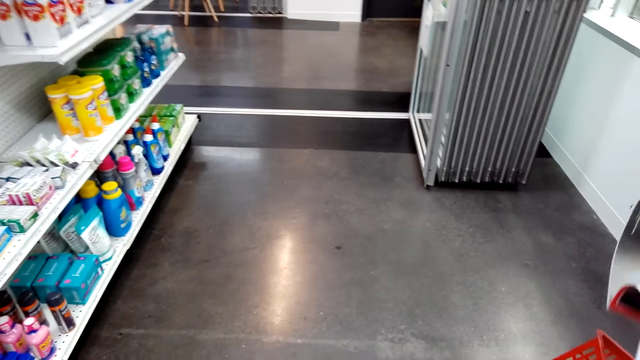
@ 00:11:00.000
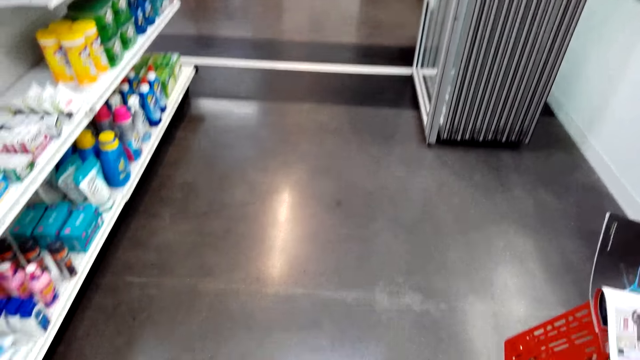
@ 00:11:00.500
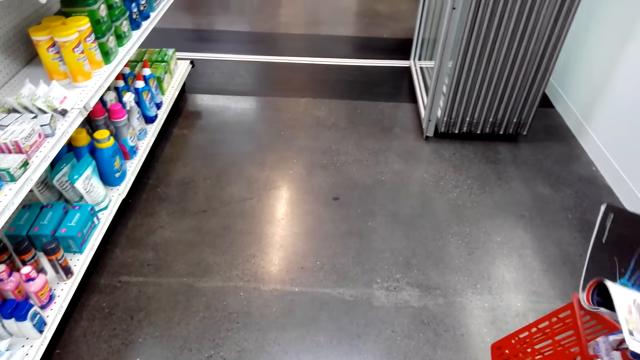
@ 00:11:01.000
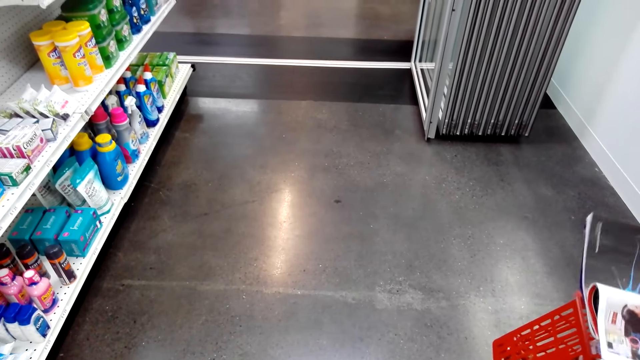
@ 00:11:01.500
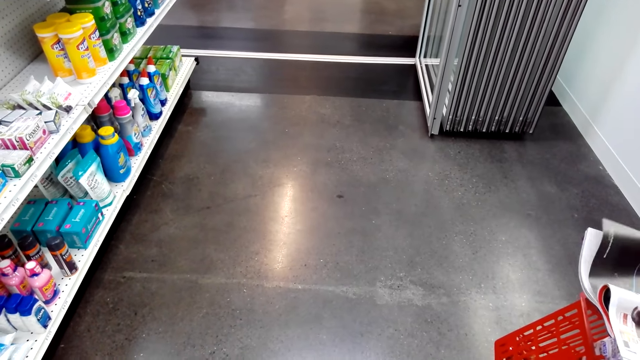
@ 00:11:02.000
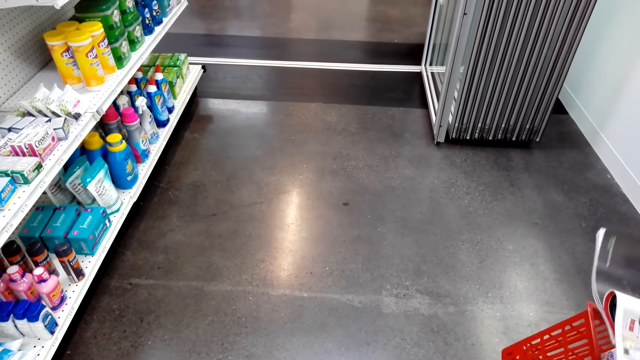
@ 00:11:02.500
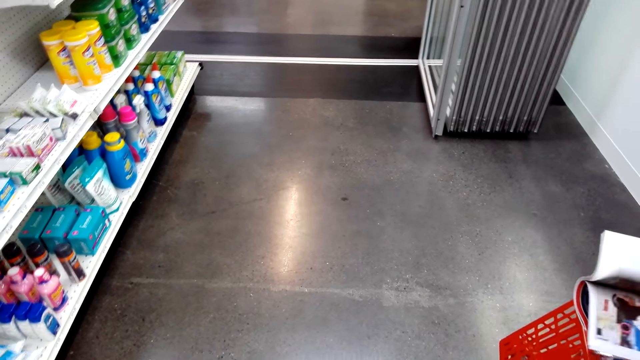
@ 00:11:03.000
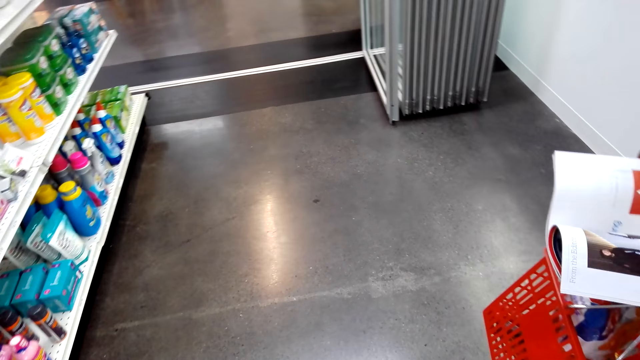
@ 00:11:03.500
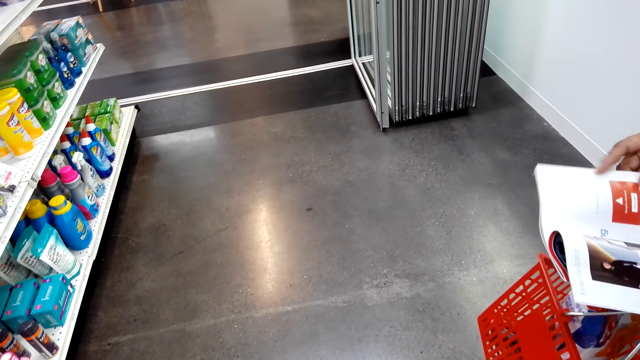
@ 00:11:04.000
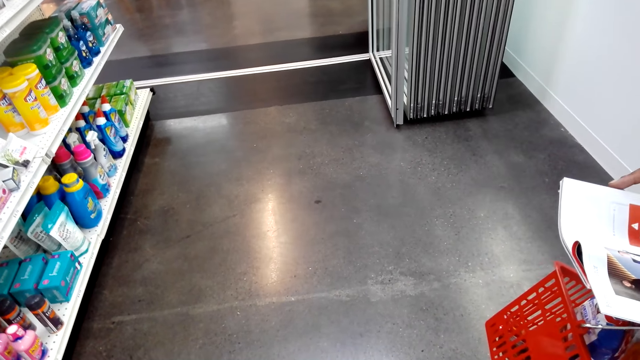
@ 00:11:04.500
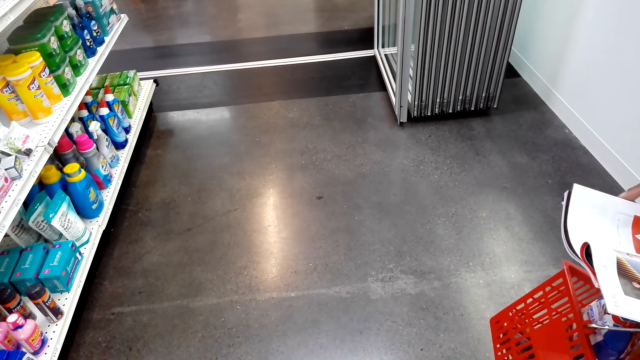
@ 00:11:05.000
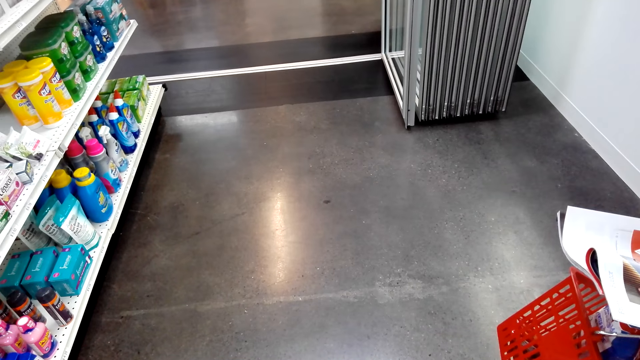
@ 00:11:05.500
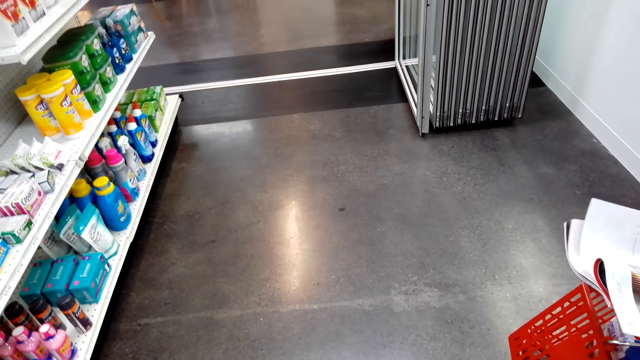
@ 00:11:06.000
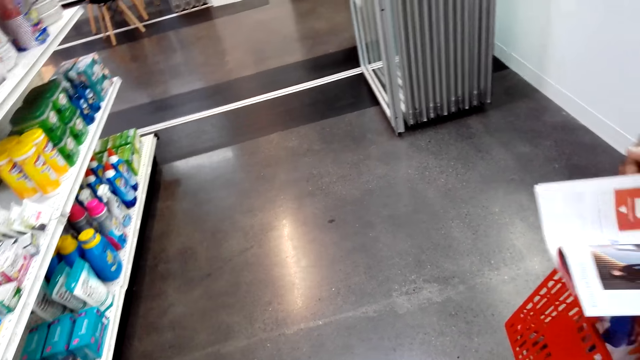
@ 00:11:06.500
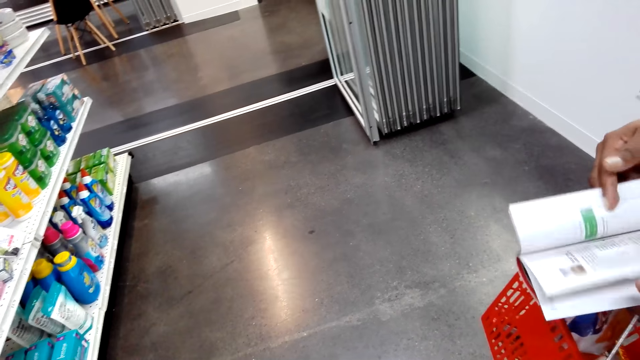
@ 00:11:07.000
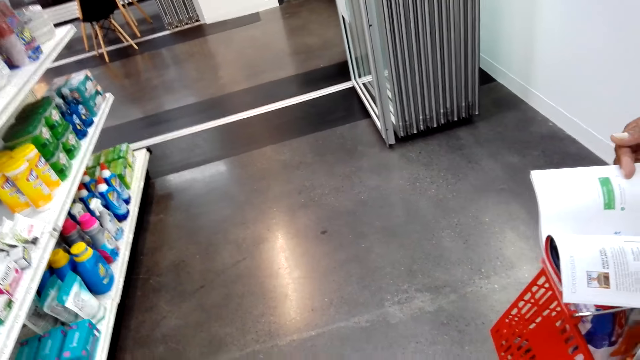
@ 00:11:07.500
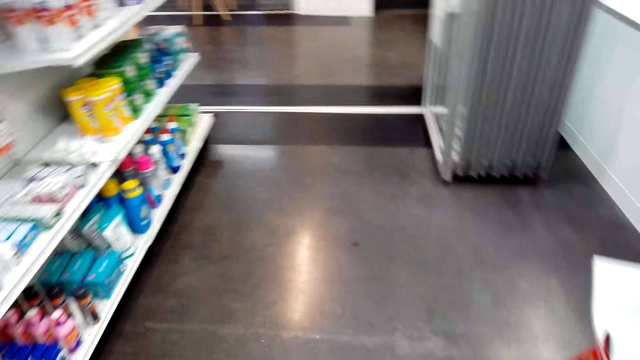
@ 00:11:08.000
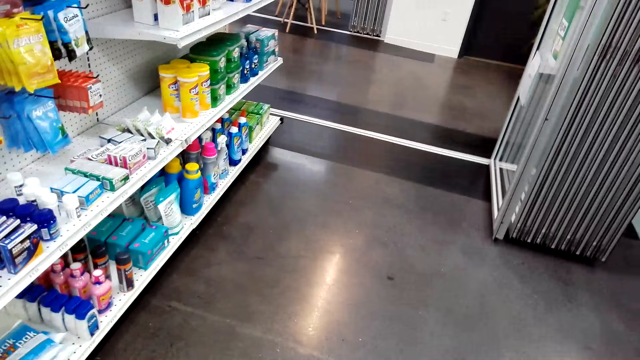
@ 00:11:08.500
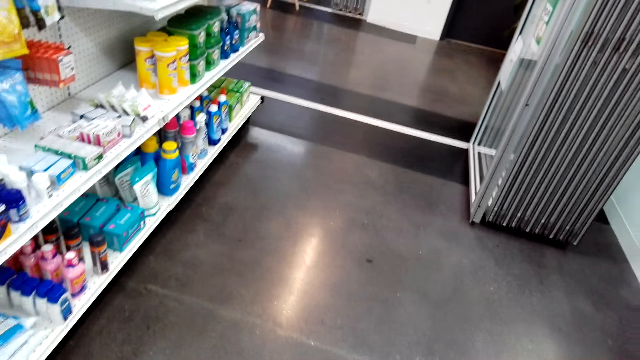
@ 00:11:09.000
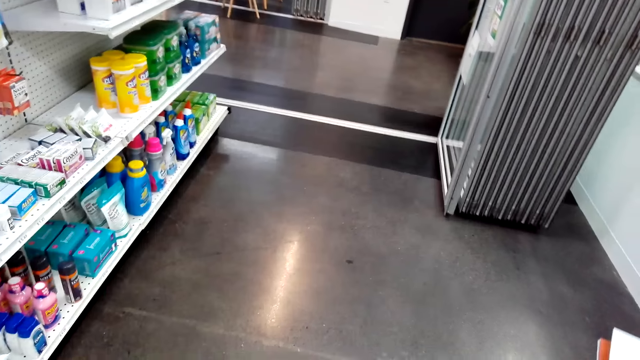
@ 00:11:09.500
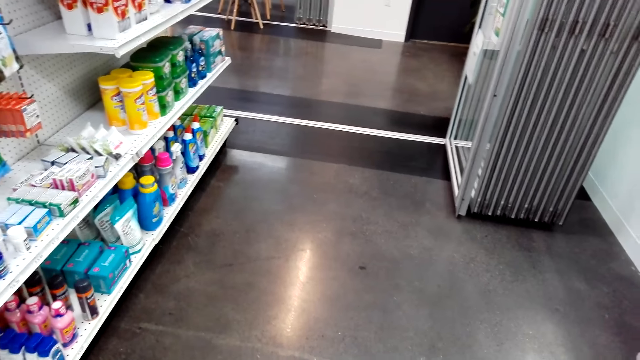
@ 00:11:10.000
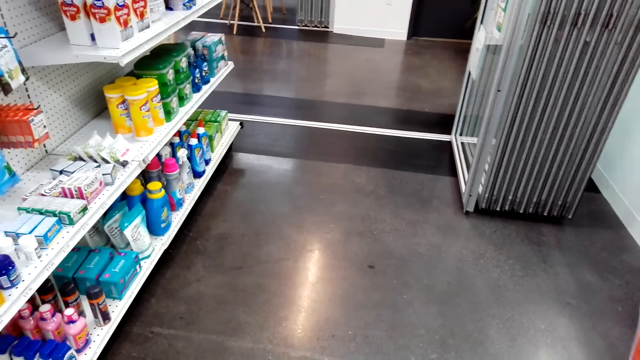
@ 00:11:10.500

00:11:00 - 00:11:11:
A man reads the book. The man turns the pages over.

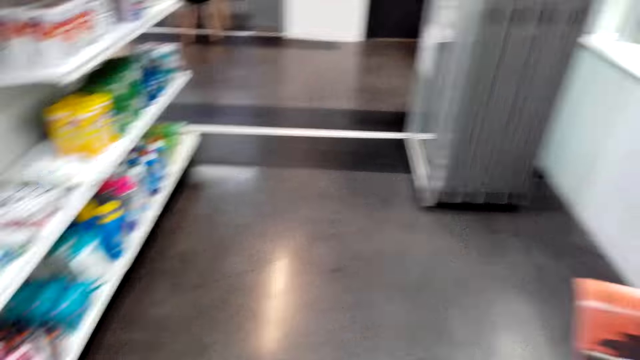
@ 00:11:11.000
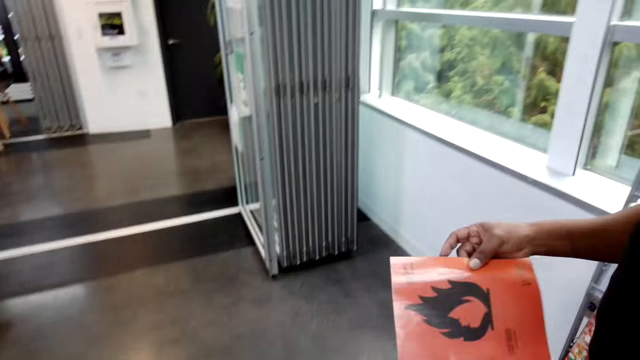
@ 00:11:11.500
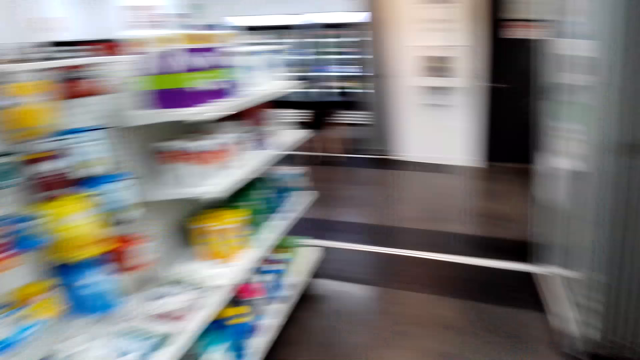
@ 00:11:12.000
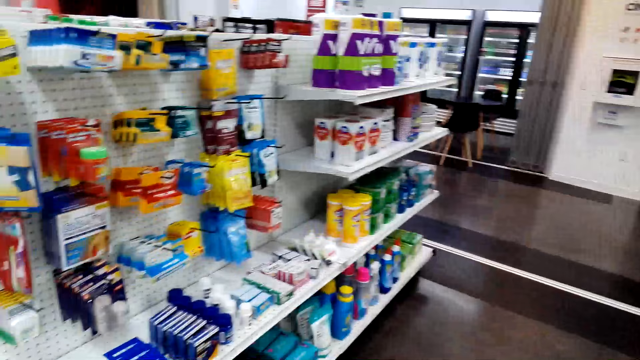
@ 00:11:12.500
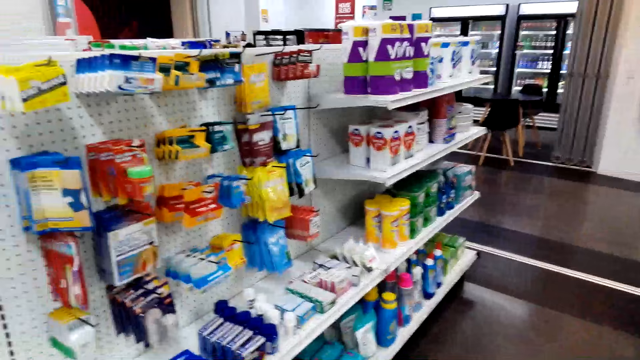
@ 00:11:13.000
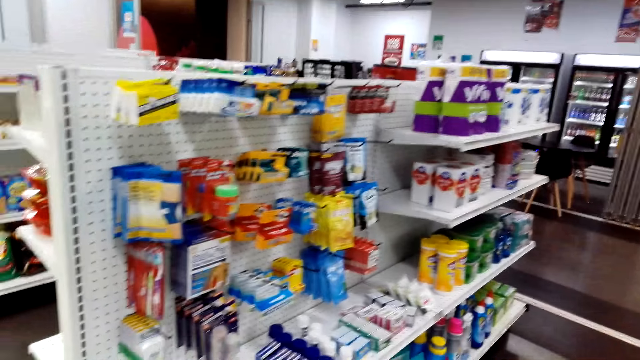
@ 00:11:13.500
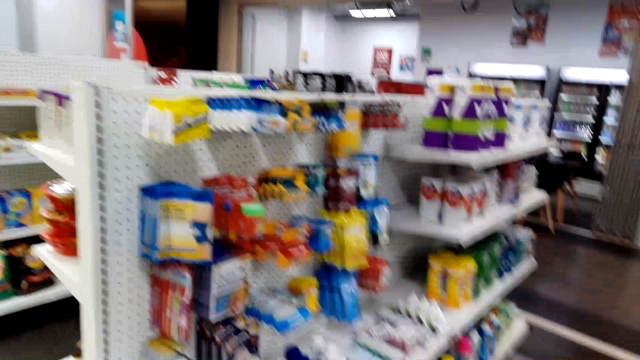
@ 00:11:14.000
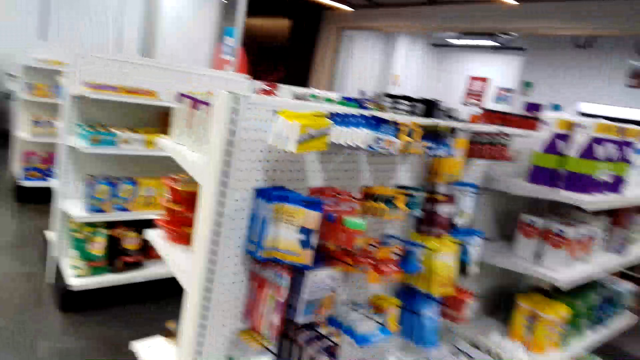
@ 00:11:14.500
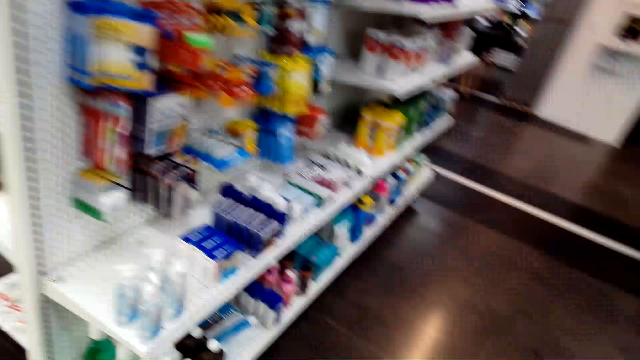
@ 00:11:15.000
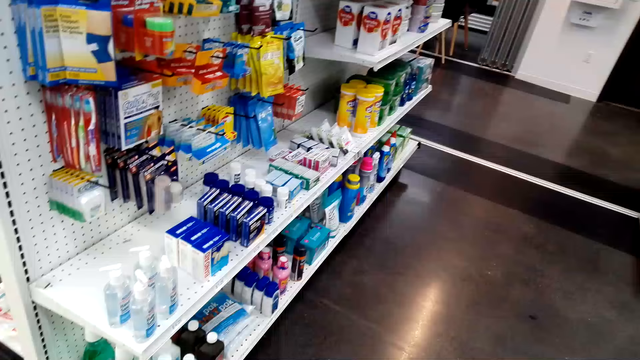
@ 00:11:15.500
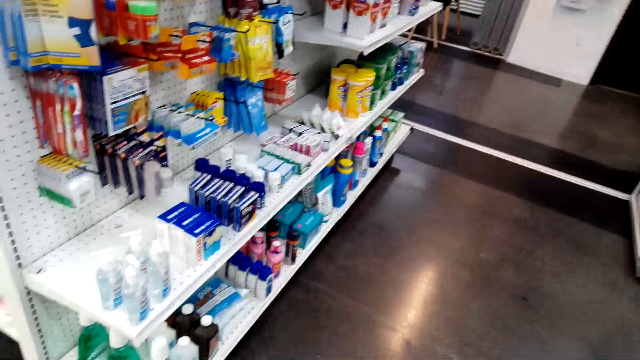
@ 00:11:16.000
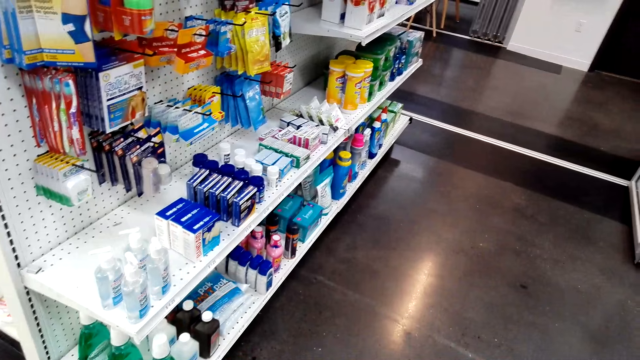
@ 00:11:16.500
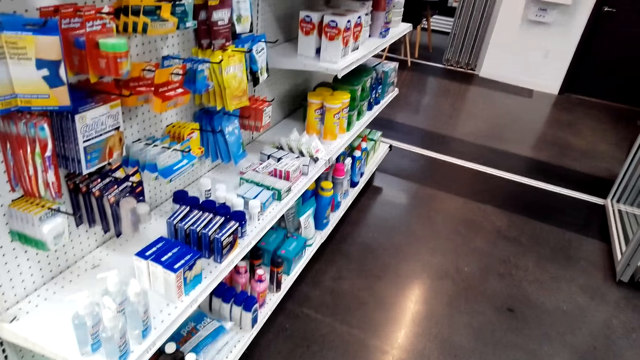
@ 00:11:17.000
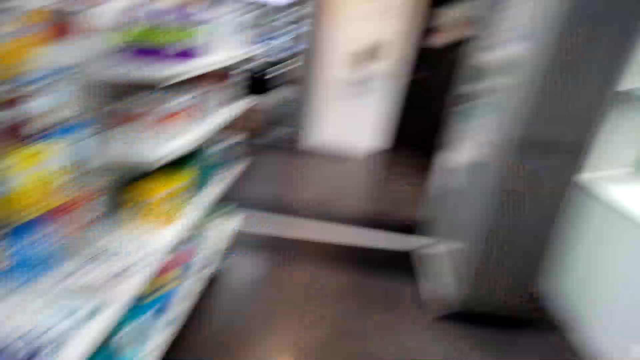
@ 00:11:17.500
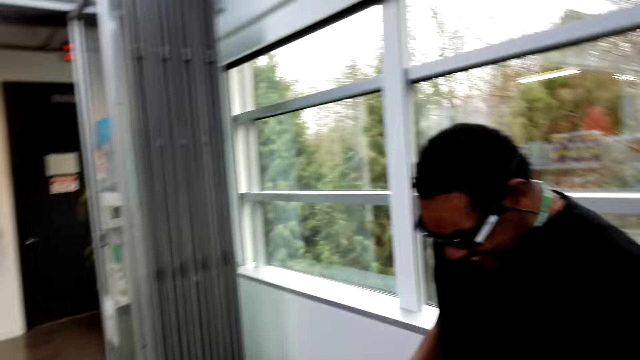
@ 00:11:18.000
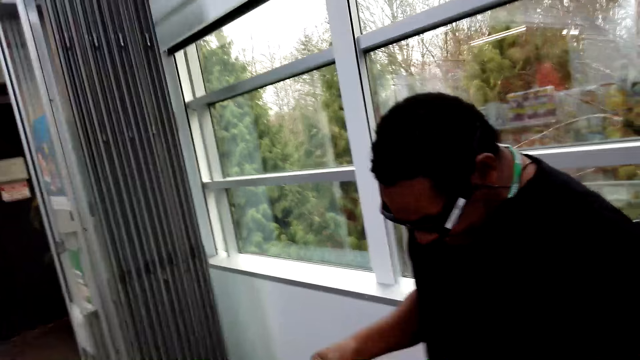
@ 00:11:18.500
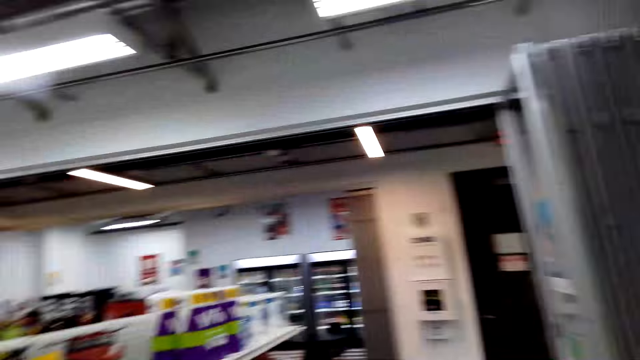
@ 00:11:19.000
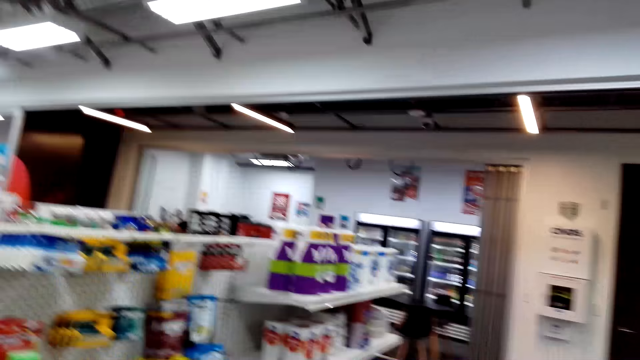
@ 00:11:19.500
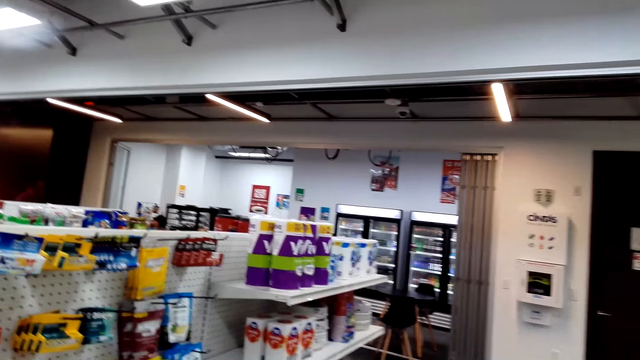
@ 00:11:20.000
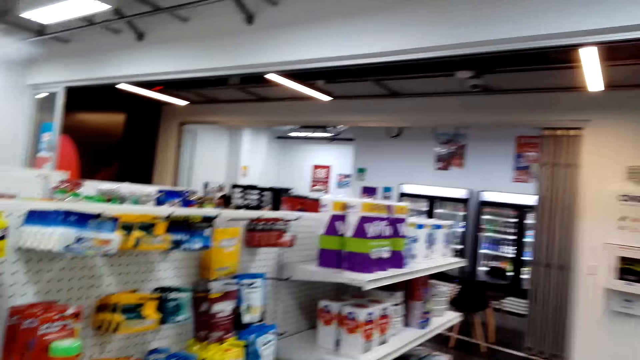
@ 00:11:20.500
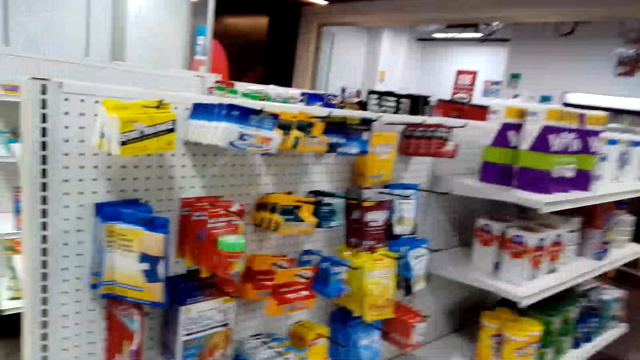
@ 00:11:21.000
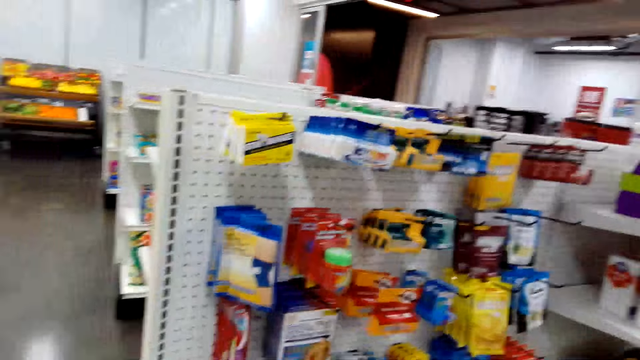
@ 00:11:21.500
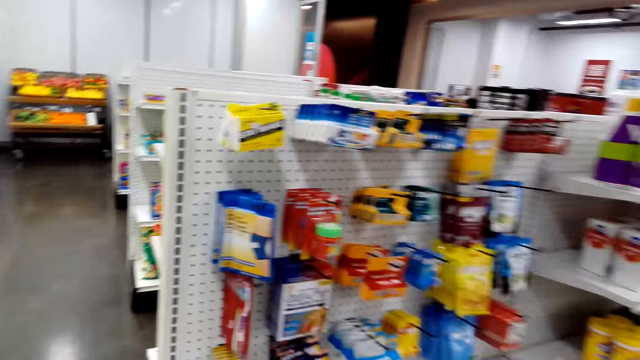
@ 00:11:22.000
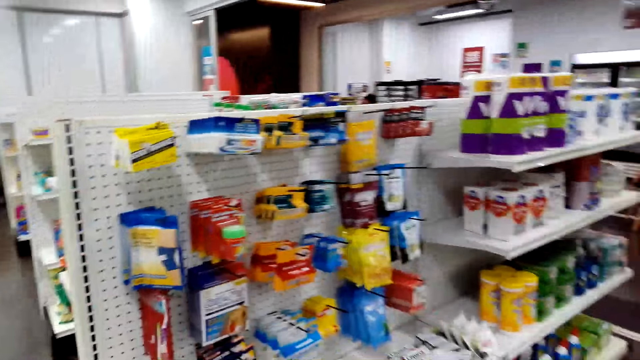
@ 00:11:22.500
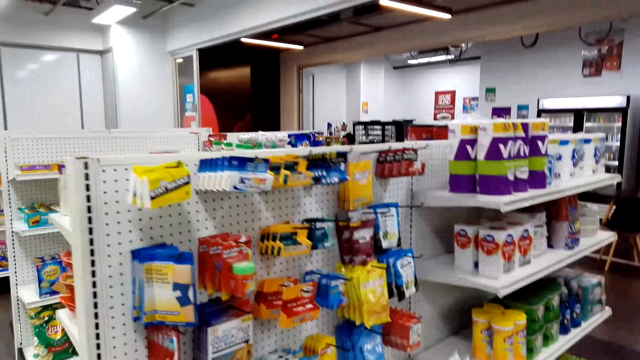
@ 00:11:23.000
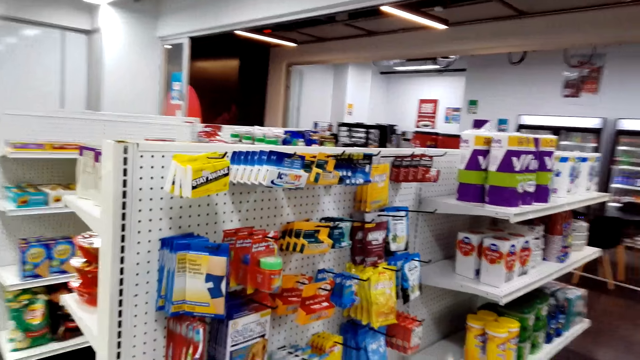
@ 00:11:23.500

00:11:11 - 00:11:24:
The camera wearer looks around the room. They talk to the man.
